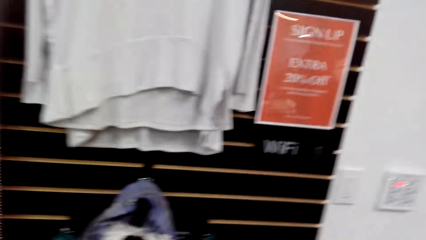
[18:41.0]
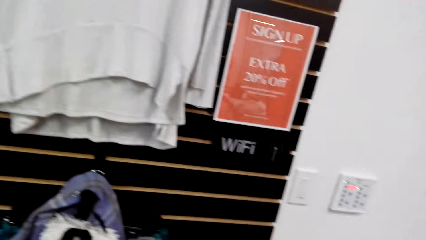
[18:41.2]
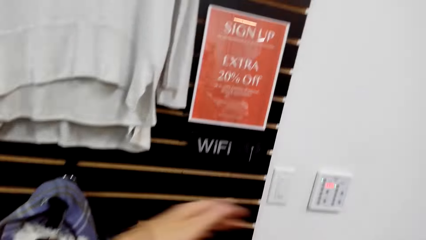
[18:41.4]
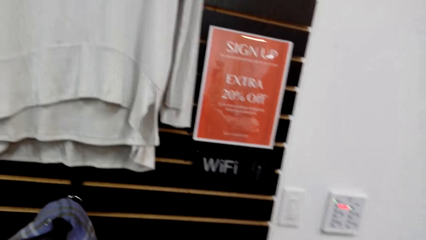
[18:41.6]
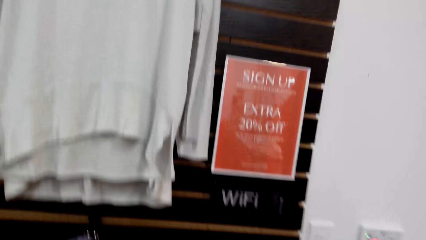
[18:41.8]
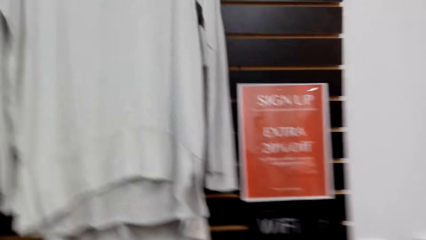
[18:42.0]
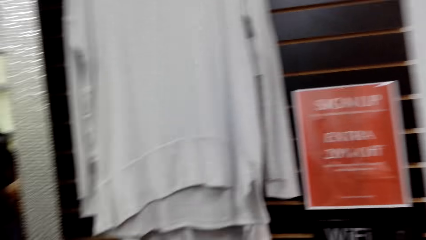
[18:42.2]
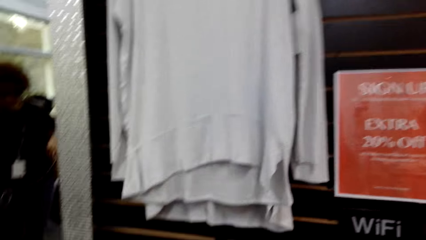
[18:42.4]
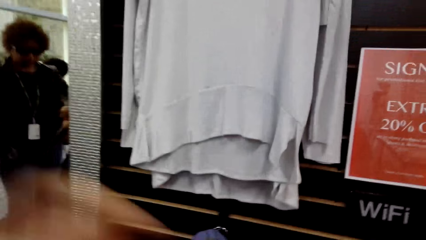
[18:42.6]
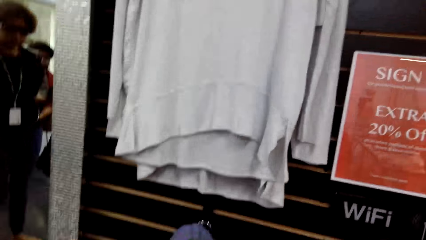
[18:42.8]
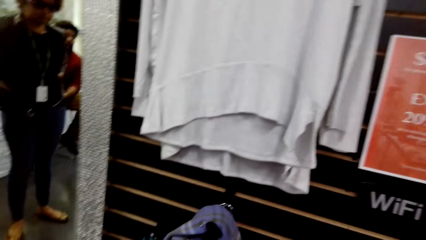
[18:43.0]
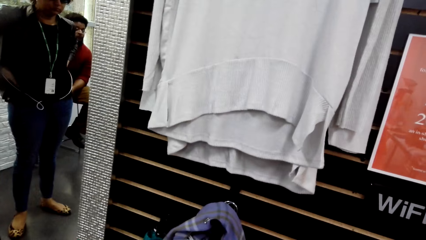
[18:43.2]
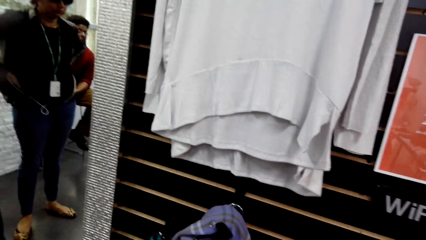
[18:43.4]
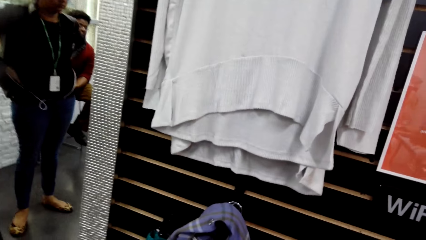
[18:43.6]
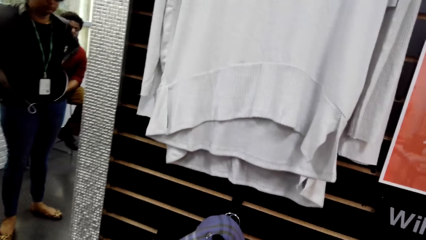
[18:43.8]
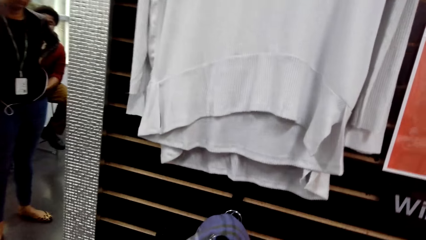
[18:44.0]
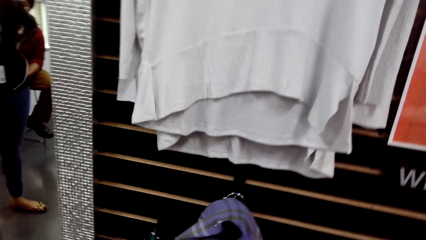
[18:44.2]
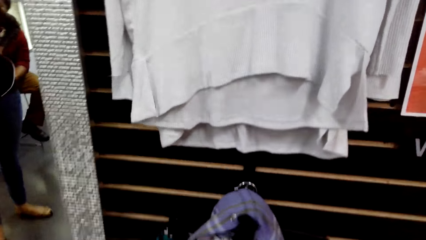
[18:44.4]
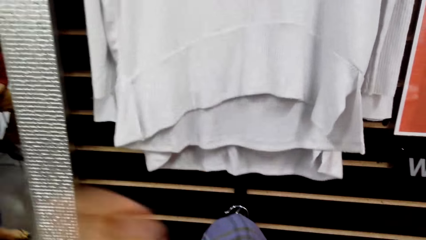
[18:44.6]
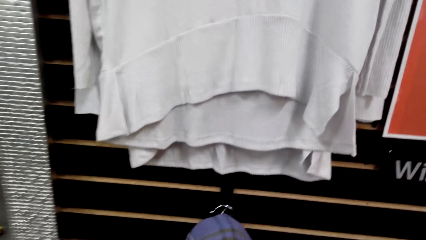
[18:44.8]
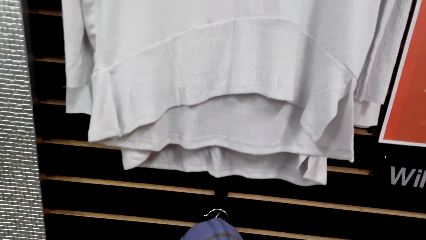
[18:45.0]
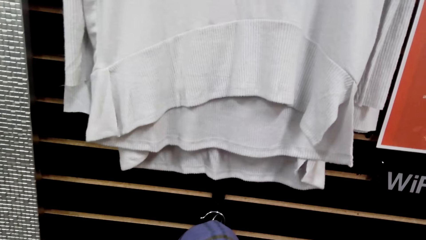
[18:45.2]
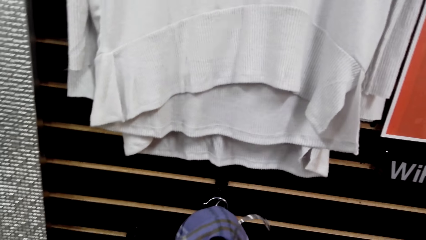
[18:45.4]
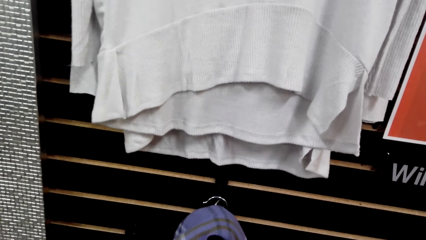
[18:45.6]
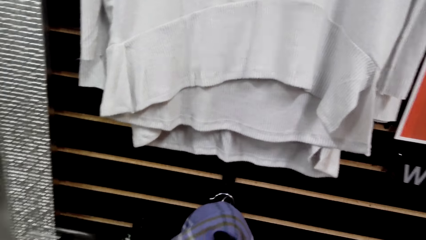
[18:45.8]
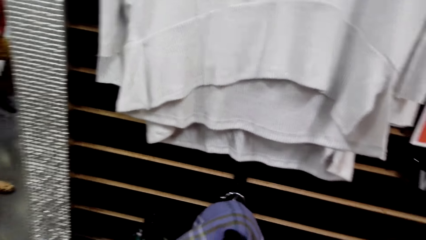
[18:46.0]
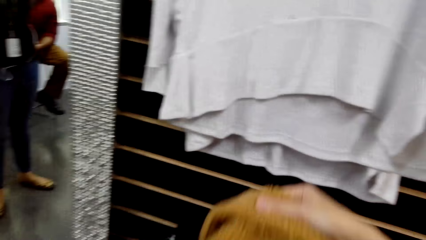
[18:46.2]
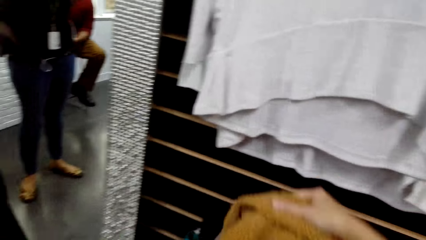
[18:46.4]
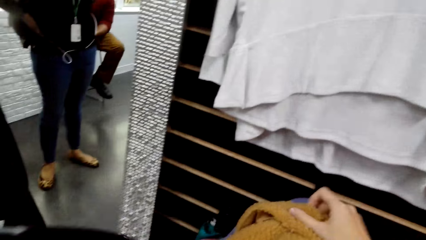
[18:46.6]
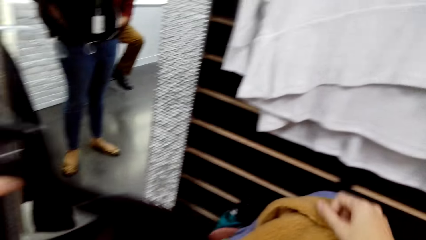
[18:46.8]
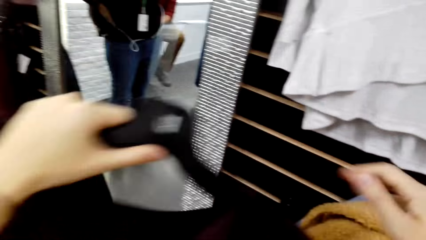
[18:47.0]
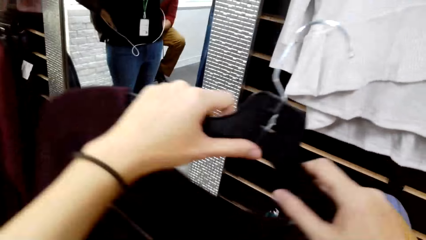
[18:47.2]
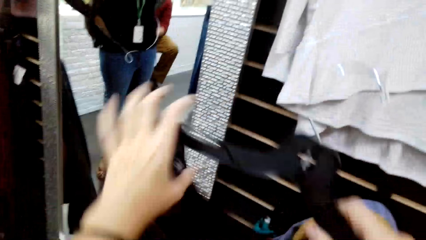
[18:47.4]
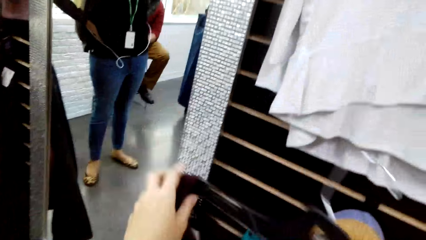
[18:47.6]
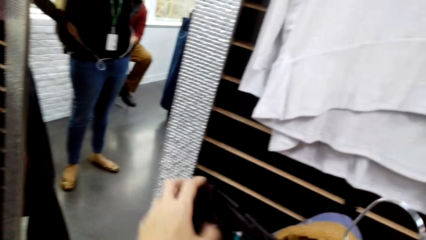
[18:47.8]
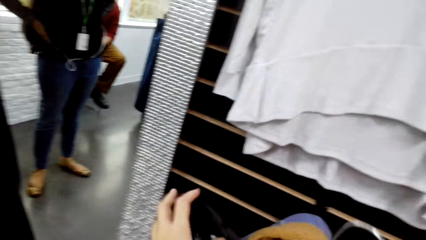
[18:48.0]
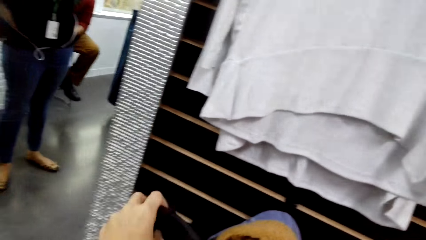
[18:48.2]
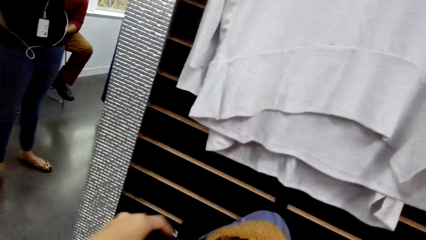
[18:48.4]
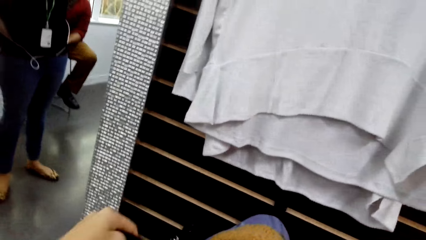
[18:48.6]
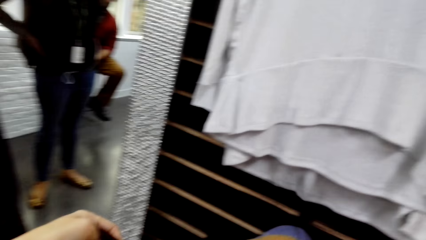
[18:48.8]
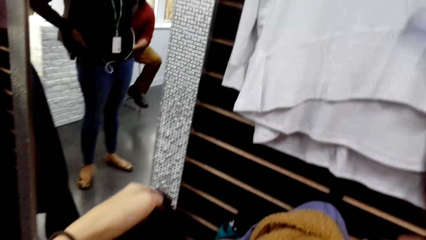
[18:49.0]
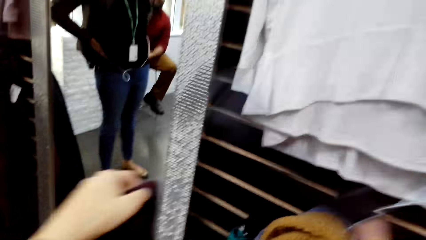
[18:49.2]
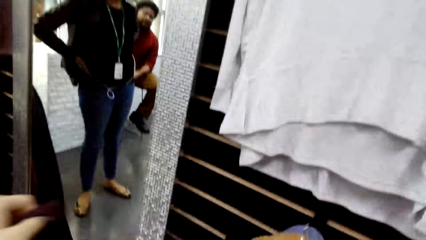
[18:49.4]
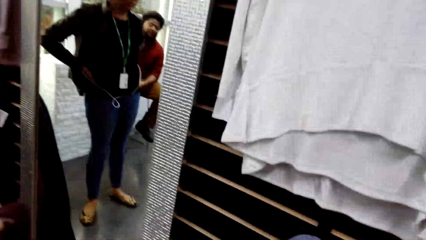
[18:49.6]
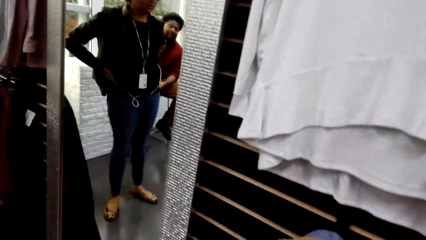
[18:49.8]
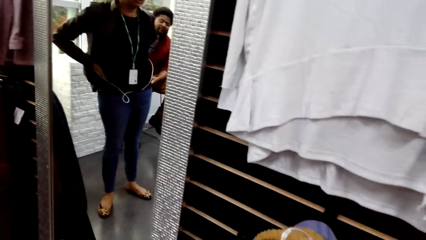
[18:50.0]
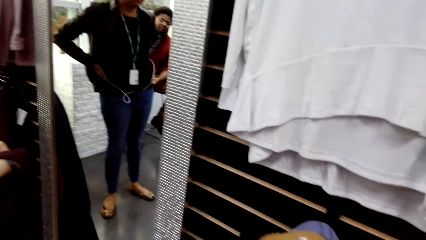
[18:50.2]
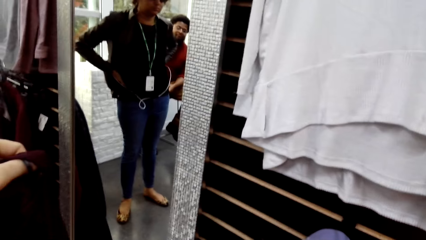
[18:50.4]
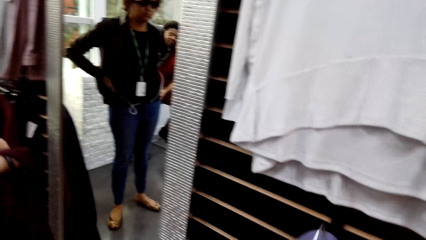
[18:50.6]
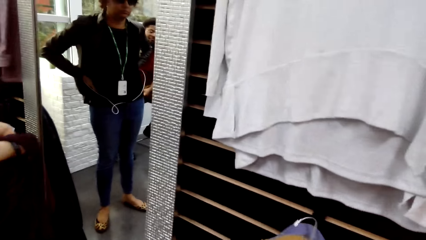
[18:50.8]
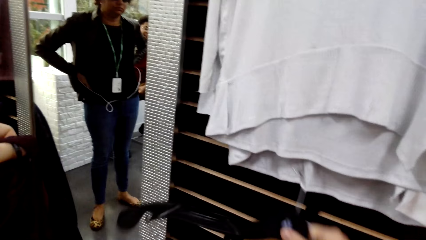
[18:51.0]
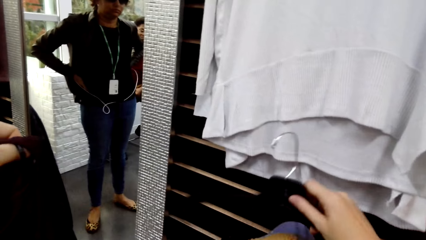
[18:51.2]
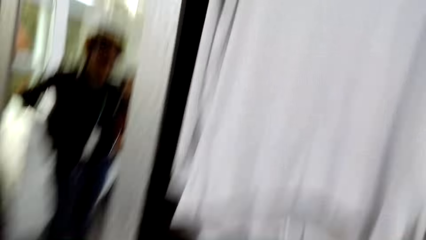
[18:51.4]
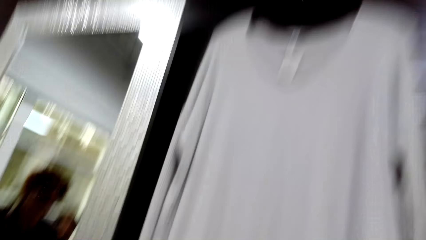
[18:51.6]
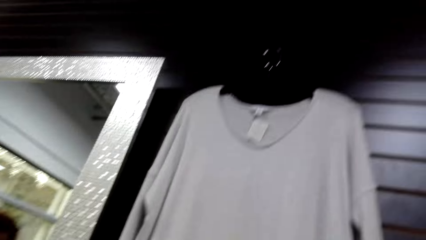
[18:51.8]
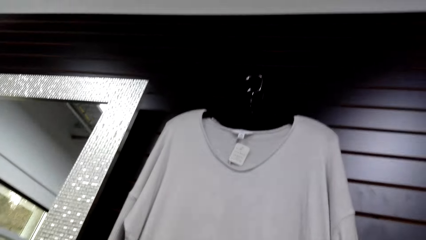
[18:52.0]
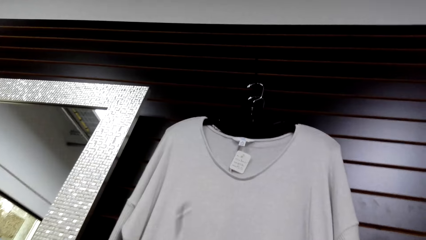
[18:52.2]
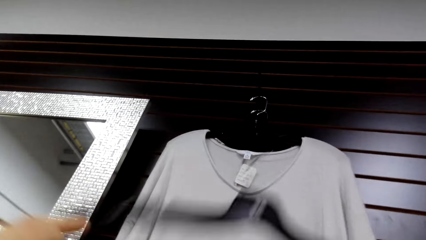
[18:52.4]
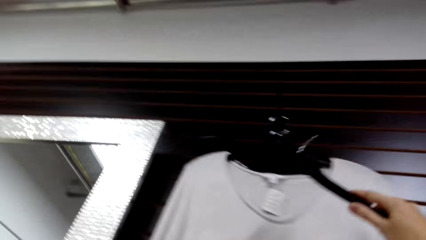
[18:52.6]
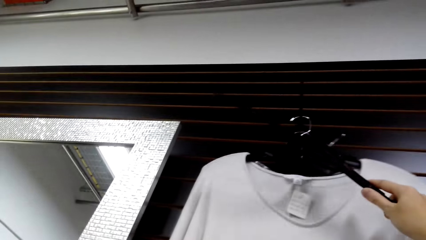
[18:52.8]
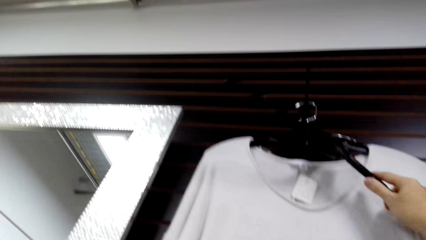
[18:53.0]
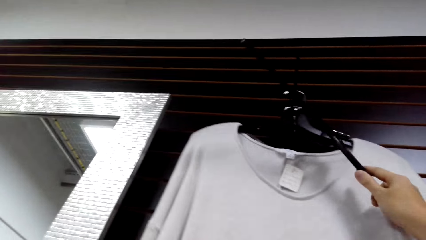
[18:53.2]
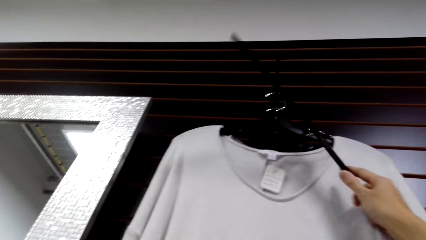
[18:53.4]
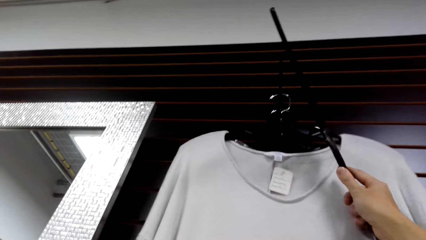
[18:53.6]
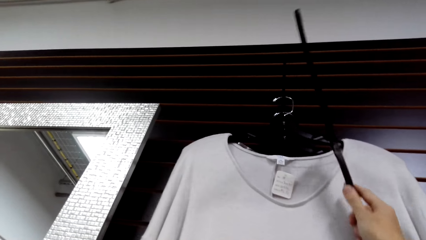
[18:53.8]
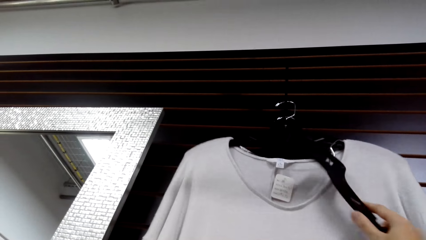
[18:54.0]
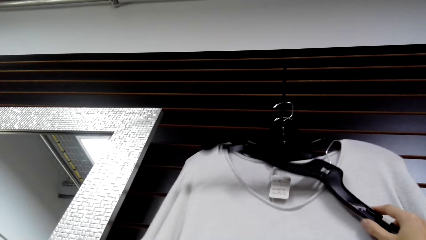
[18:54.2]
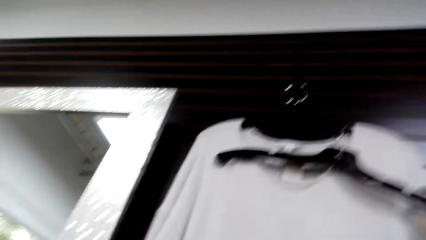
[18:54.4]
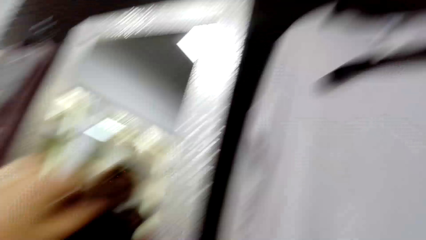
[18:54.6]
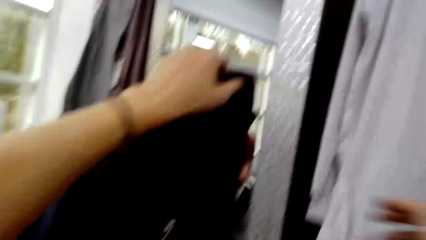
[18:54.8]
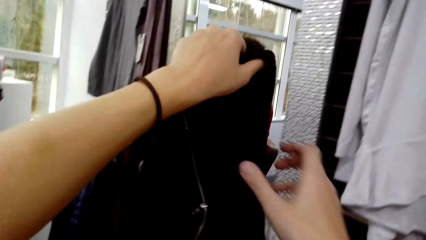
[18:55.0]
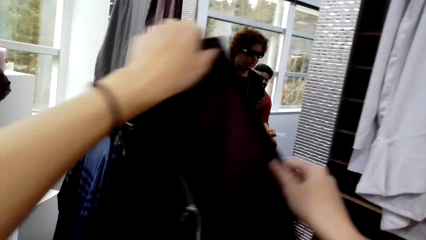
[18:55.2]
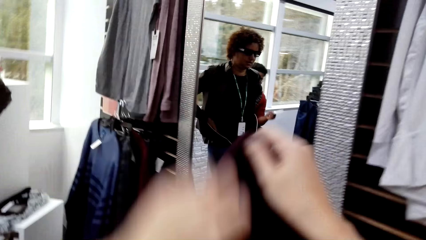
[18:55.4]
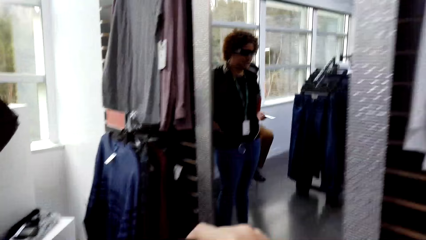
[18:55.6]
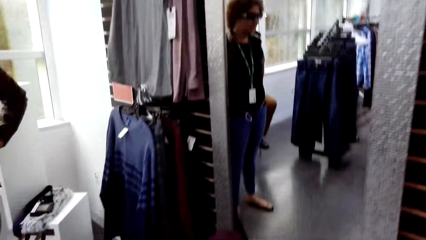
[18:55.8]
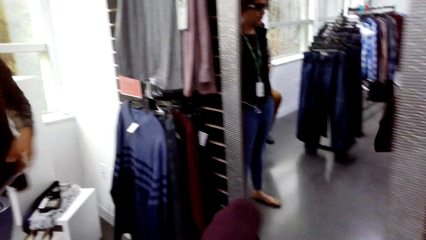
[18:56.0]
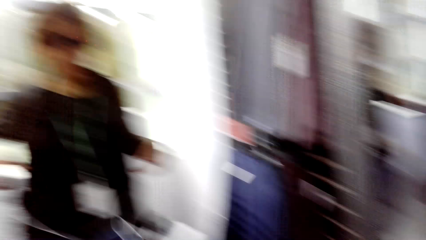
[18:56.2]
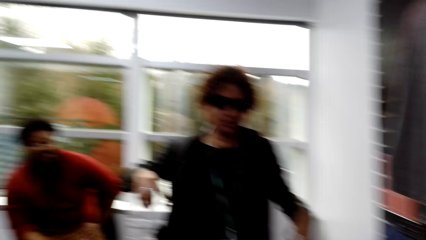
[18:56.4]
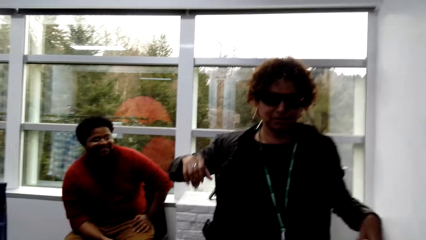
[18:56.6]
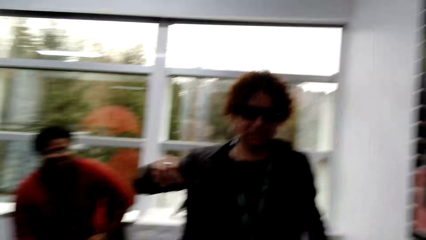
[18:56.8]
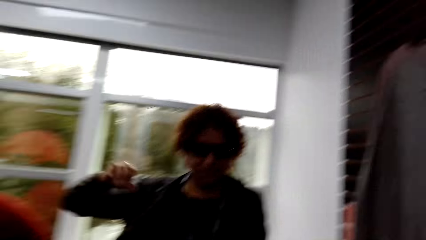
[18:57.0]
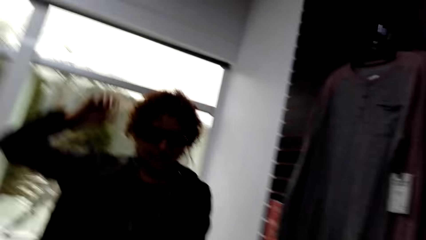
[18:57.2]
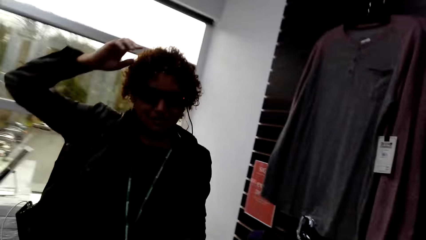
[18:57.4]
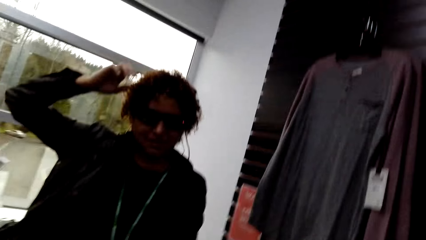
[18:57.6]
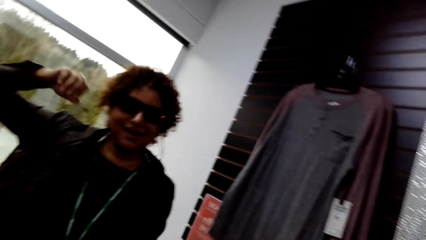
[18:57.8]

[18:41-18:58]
The camera wearer moves her hand. She picks up a top. She hangs the cloth. She hangs the hanger. She lifts the hanger.
